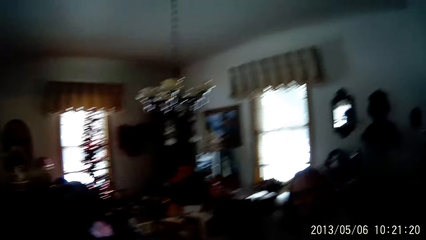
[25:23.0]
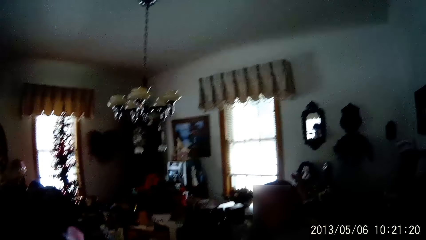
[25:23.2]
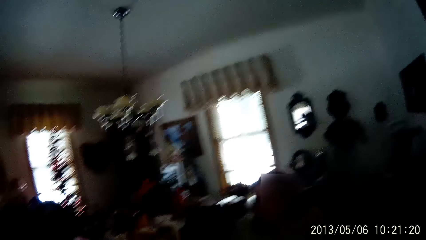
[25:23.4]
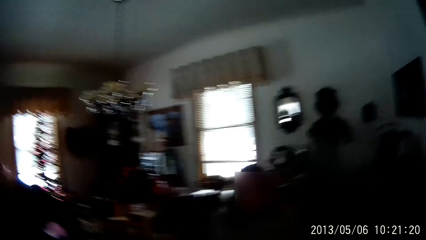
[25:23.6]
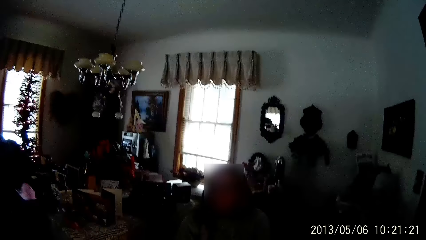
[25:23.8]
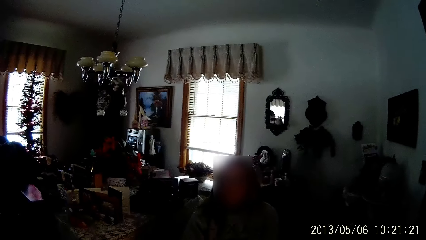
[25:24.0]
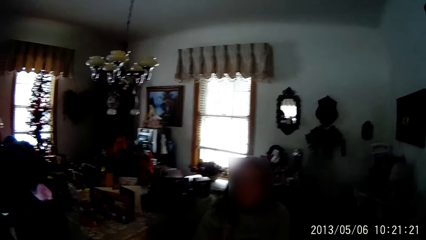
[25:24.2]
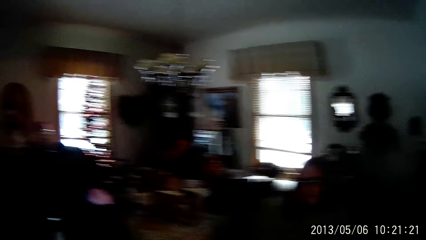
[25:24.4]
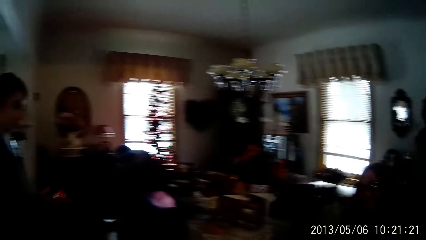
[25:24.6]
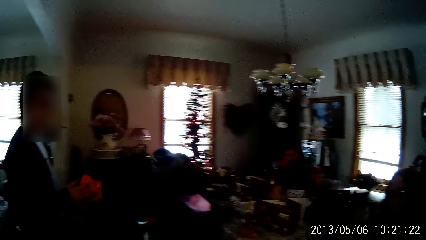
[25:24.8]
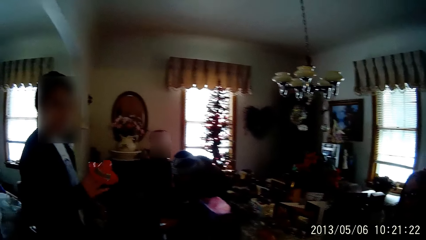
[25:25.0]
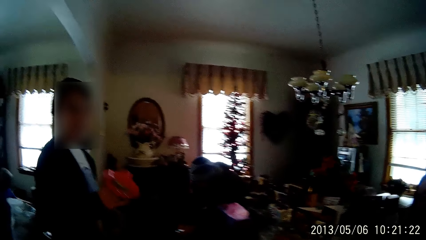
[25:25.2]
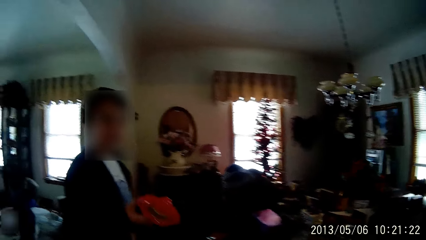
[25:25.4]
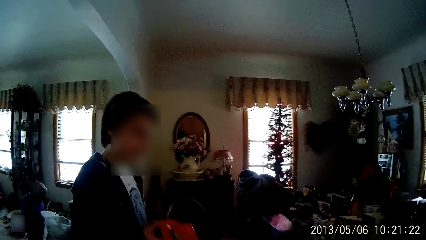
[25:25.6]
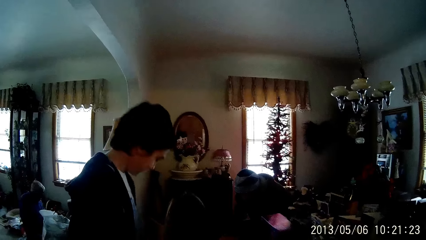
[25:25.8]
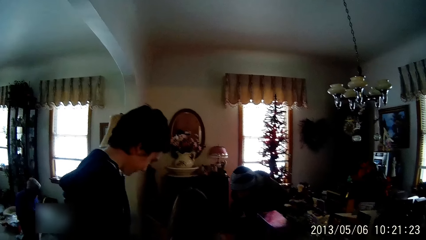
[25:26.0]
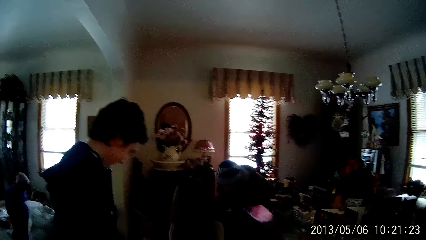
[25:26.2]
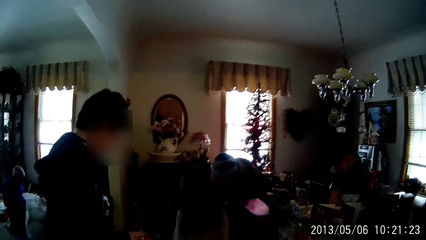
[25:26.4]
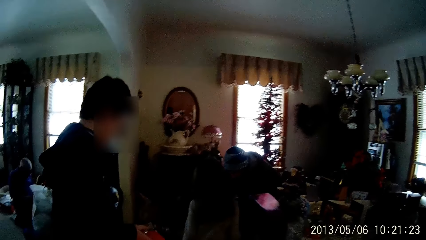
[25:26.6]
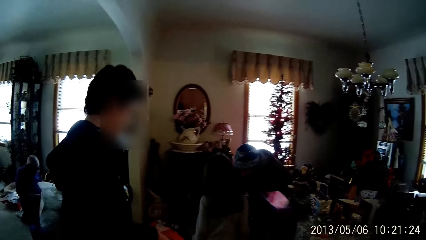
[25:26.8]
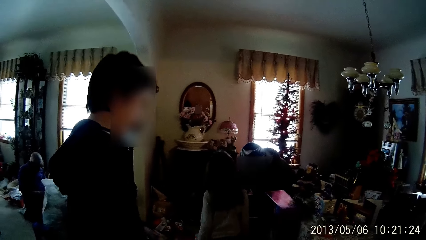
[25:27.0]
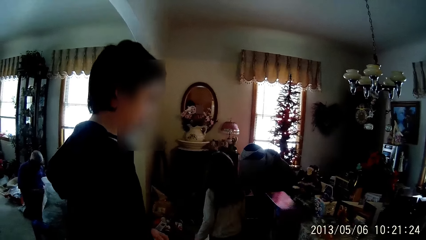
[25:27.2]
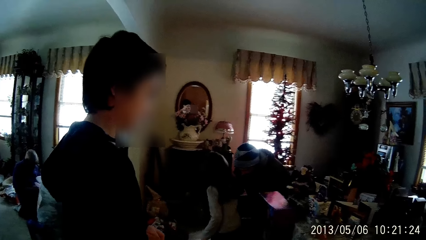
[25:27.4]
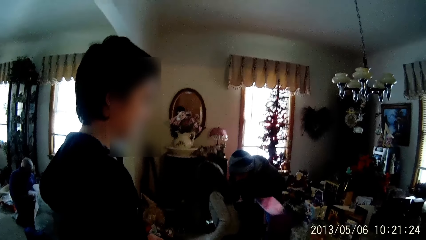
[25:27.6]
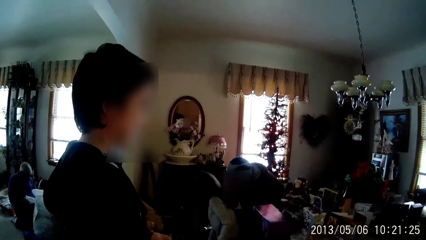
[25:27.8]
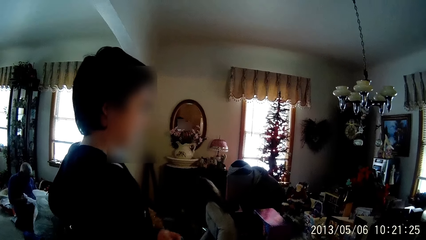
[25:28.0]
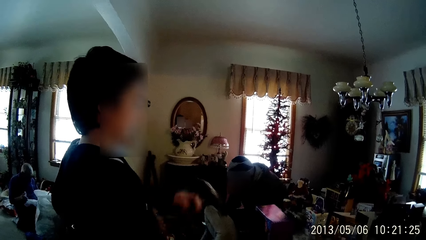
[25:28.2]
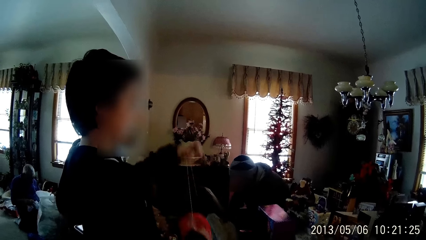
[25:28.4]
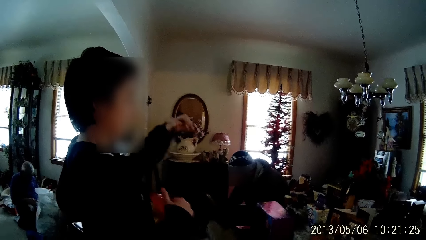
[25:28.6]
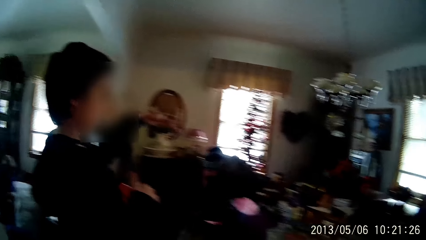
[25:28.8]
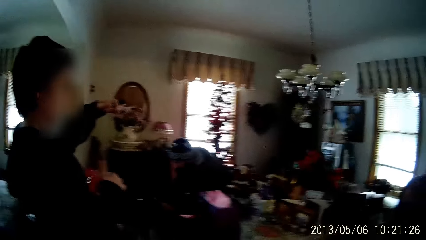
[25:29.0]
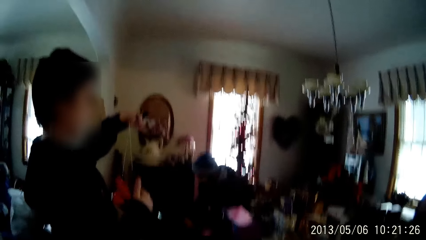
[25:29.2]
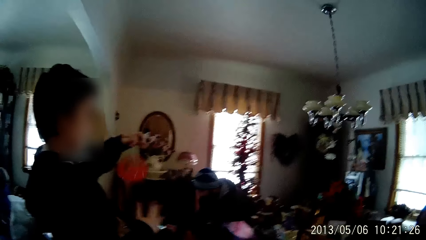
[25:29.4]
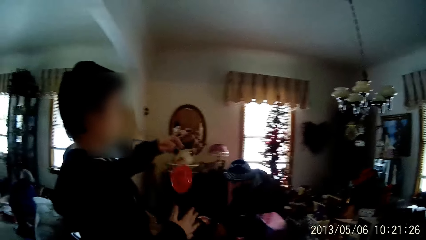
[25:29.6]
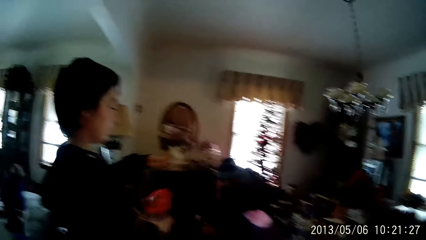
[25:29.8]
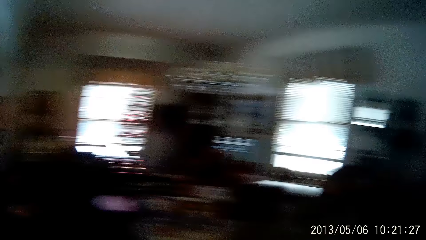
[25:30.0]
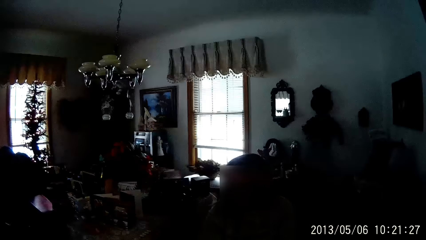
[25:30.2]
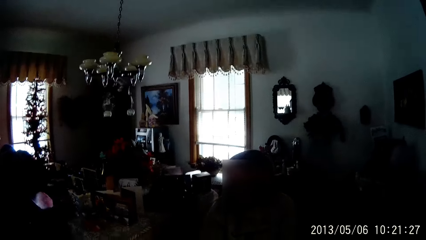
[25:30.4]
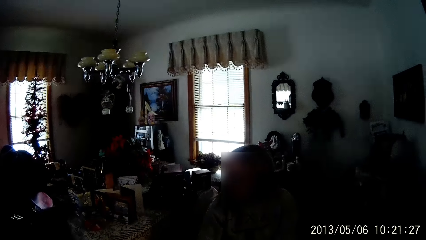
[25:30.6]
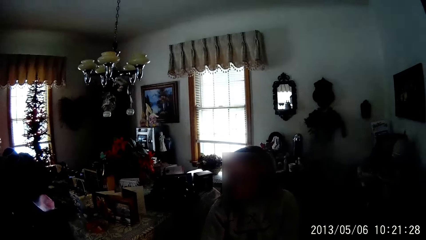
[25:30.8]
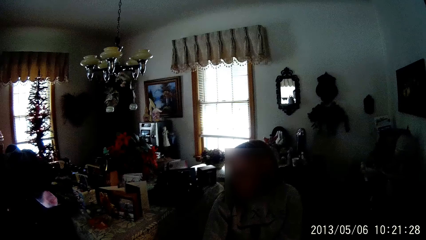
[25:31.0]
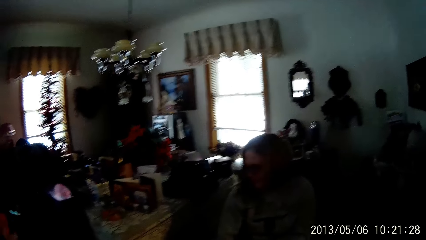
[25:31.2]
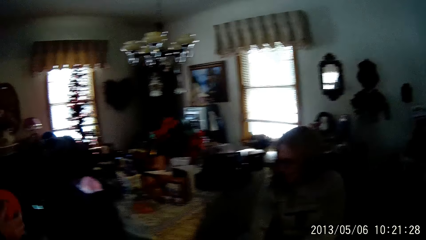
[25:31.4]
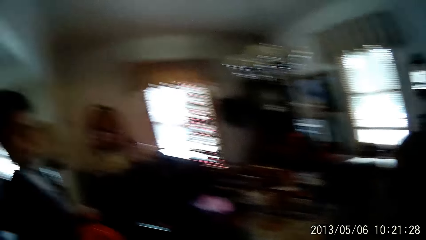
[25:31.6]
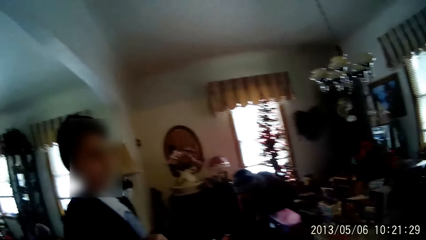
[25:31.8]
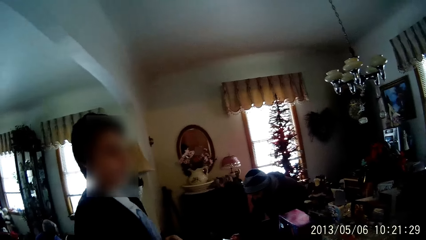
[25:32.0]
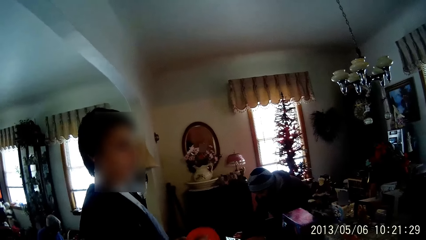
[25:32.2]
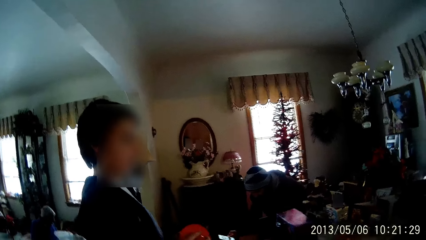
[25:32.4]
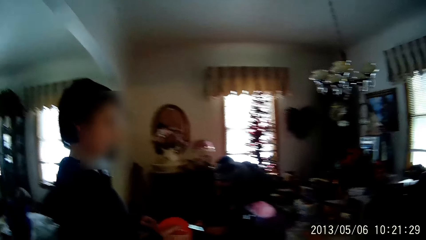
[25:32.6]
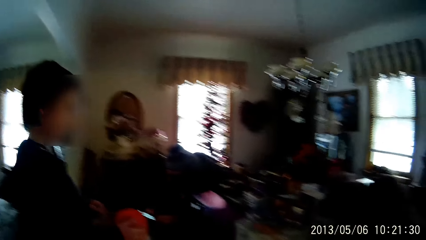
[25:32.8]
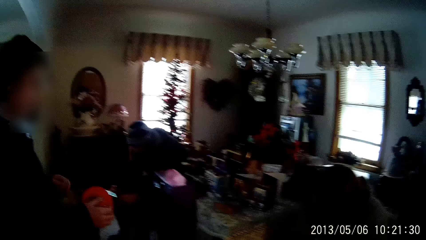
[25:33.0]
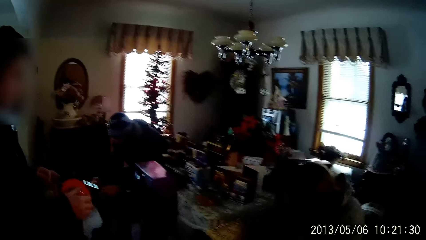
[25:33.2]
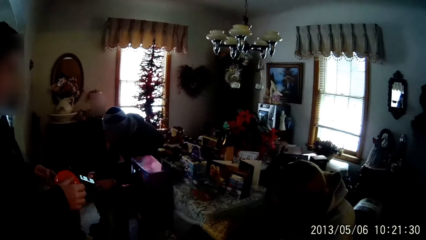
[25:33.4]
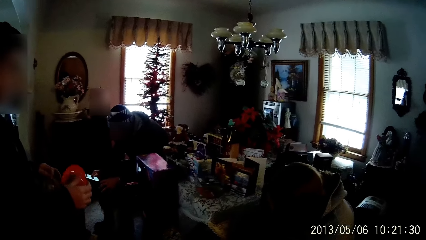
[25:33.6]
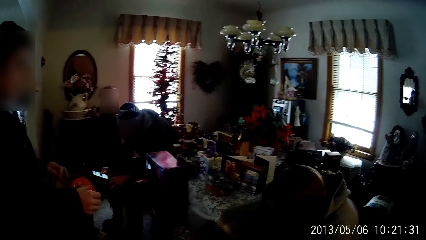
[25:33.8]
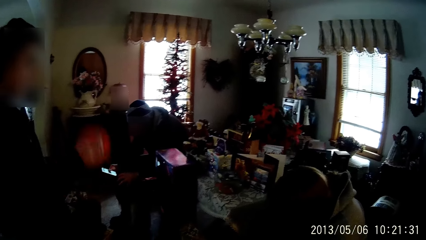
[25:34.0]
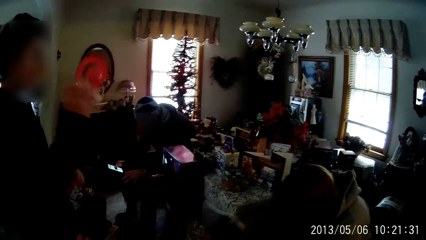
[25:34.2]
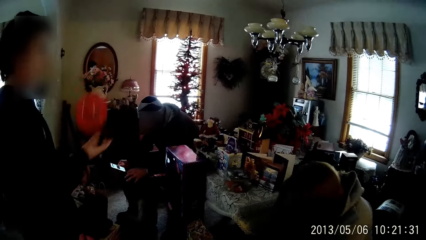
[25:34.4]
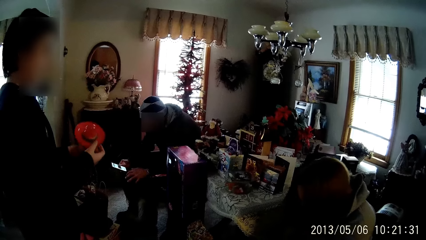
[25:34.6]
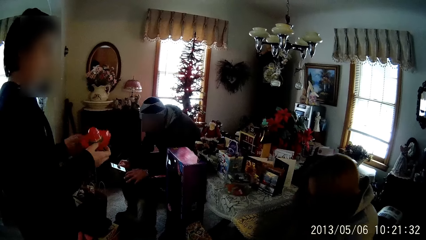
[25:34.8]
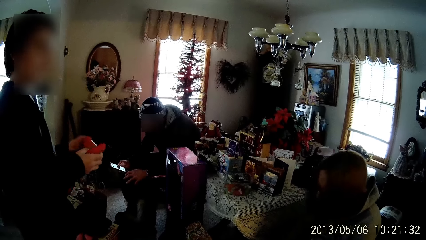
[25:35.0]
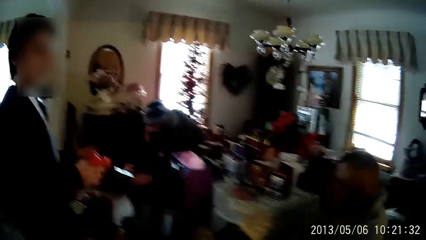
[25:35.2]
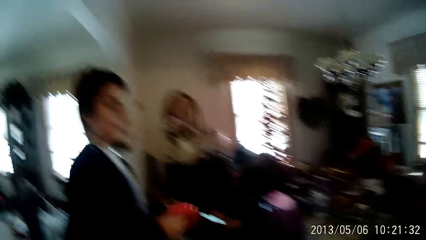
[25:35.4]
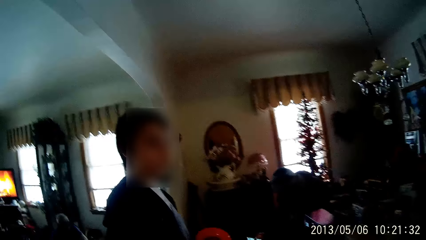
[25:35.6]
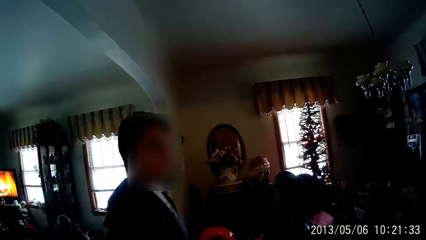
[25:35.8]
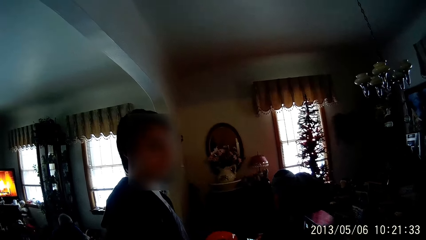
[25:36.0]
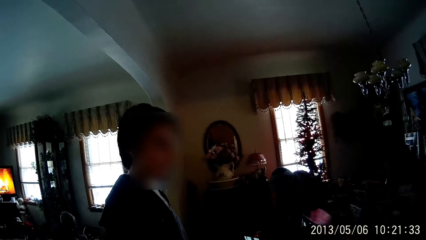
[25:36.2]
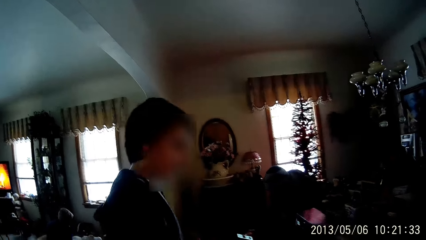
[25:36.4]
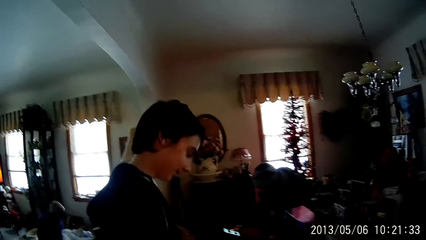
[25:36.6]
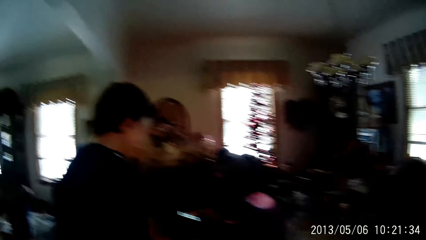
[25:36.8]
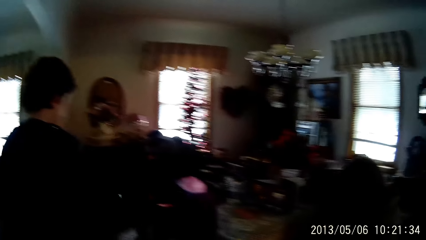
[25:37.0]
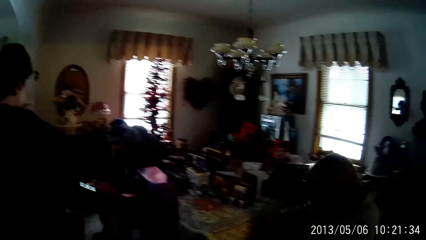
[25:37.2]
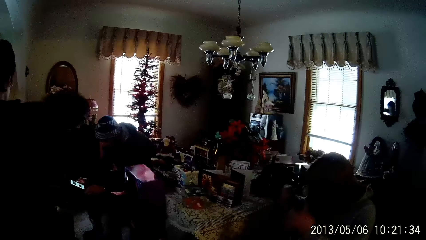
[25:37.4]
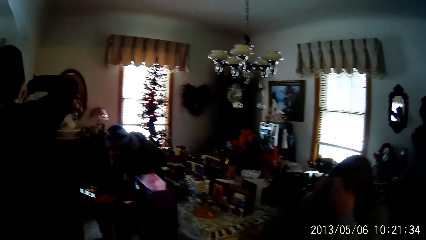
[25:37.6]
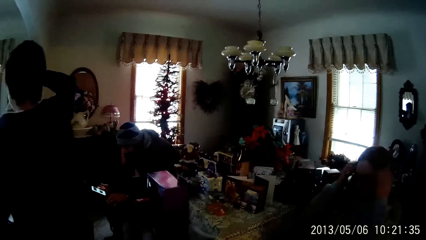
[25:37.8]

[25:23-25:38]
A man operates a phone with his right hand. The camera wearer talks to a woman. Another man holds a toy in his hands, throws up the toy in his right hand and catches the toy with his right hand. The camera wearer looks at another woman and the woman.
